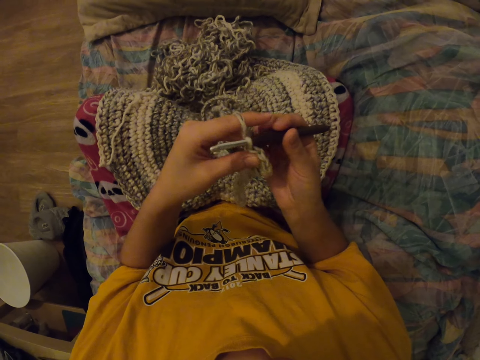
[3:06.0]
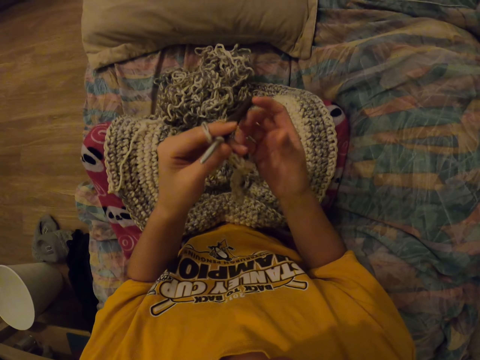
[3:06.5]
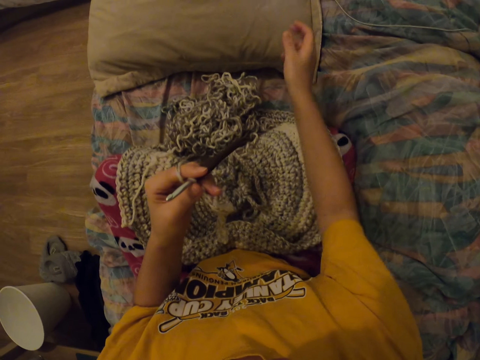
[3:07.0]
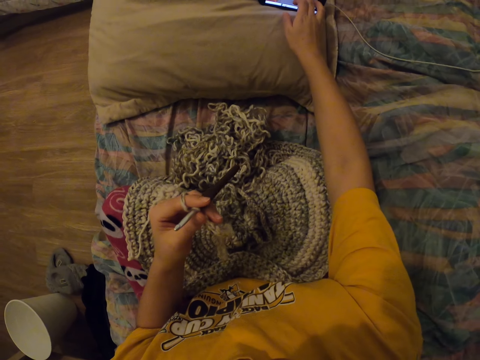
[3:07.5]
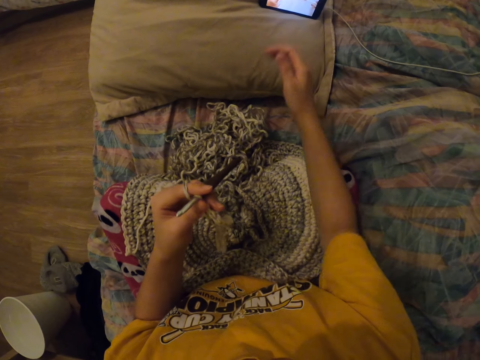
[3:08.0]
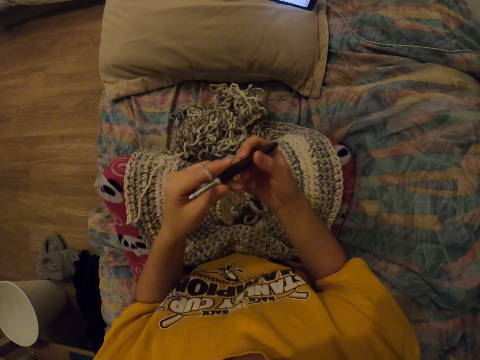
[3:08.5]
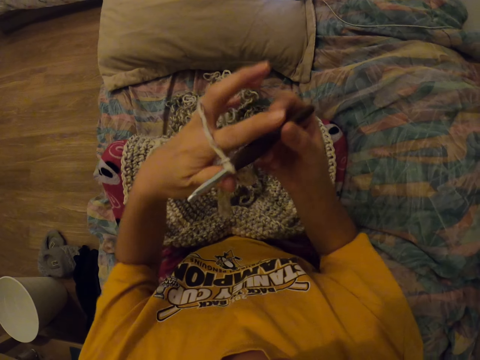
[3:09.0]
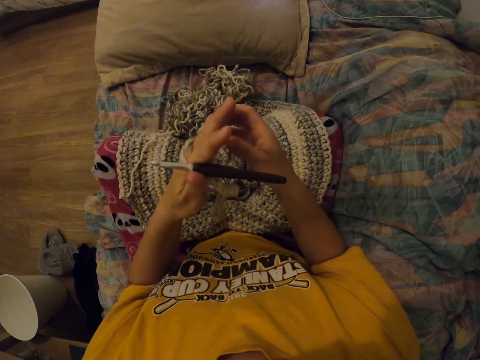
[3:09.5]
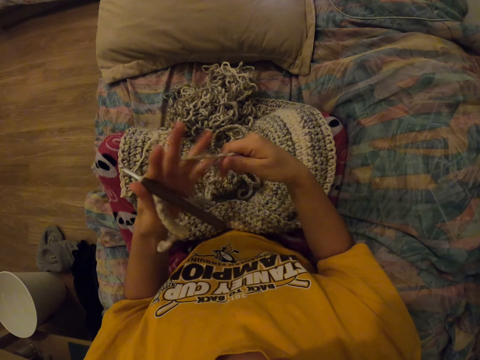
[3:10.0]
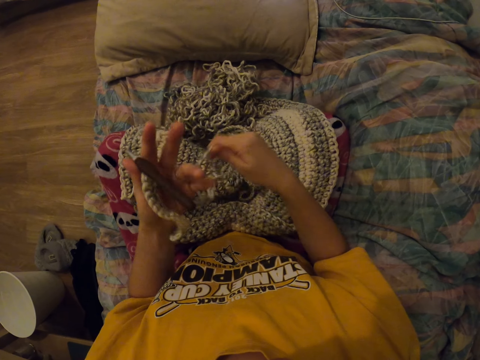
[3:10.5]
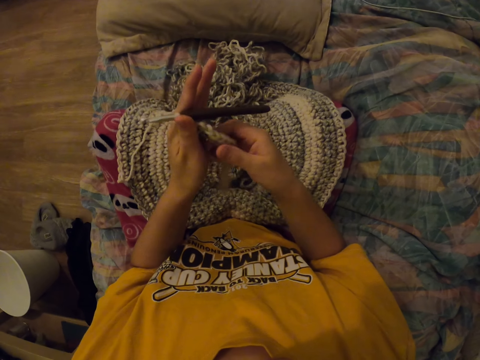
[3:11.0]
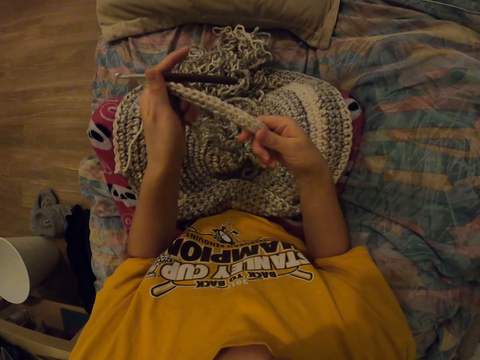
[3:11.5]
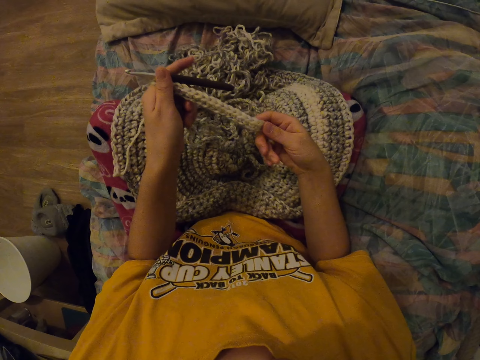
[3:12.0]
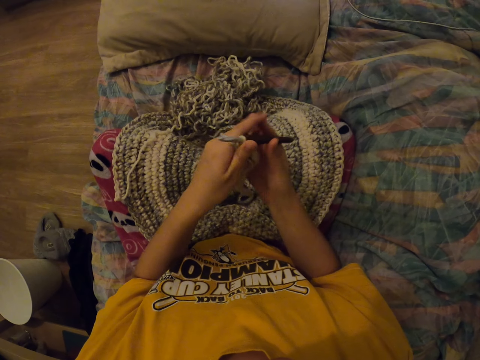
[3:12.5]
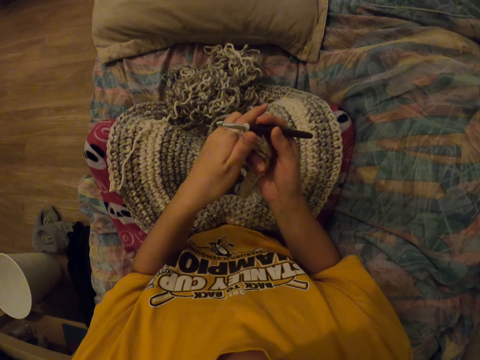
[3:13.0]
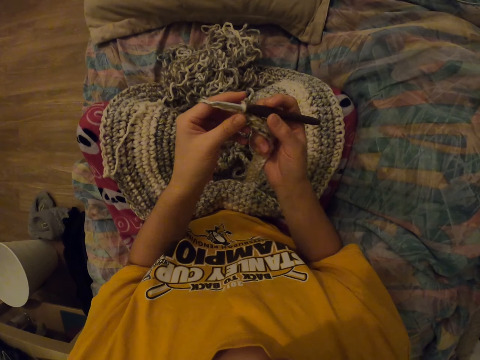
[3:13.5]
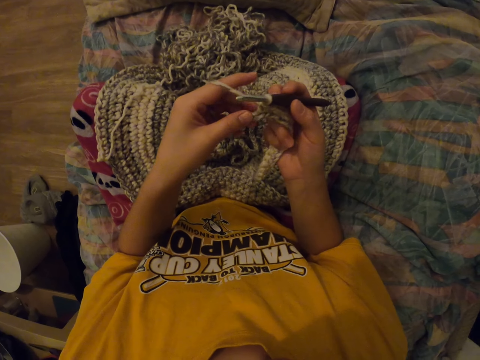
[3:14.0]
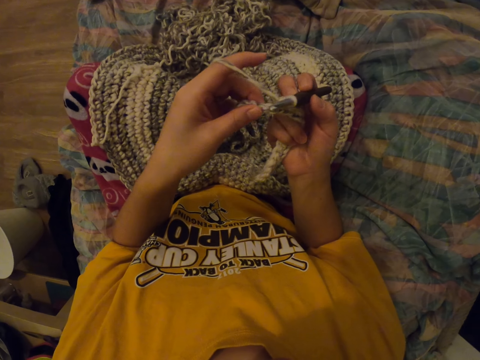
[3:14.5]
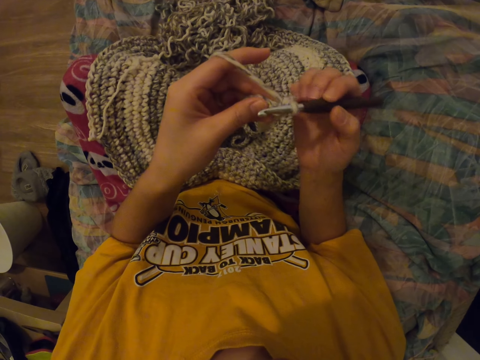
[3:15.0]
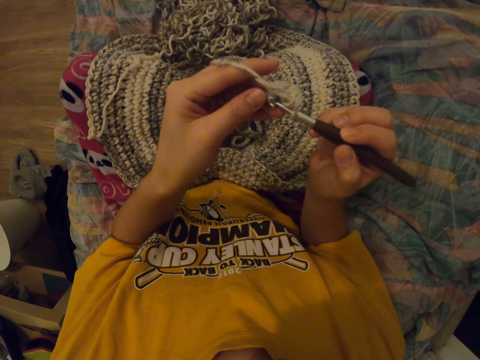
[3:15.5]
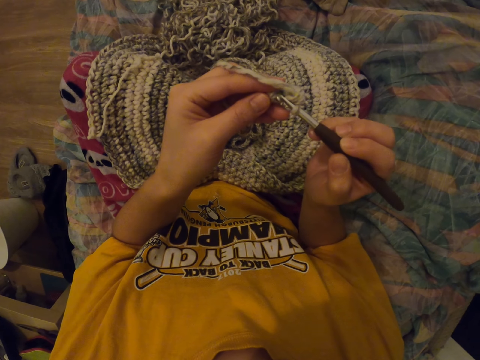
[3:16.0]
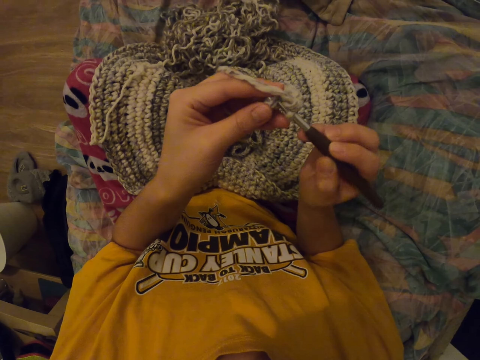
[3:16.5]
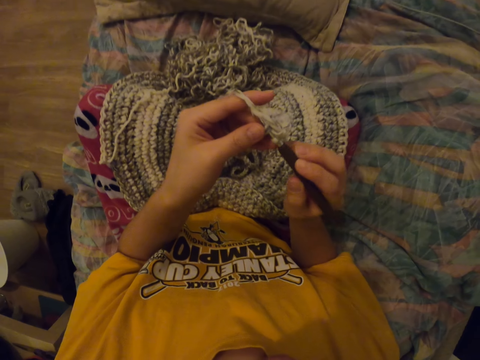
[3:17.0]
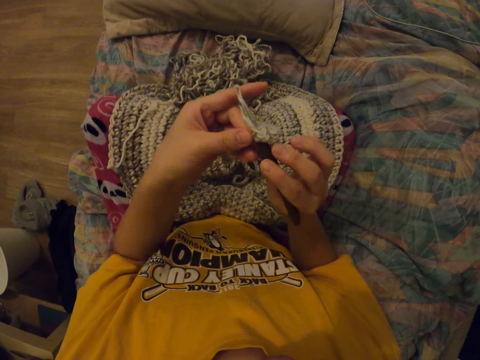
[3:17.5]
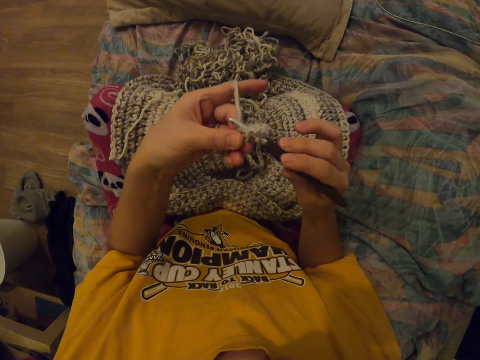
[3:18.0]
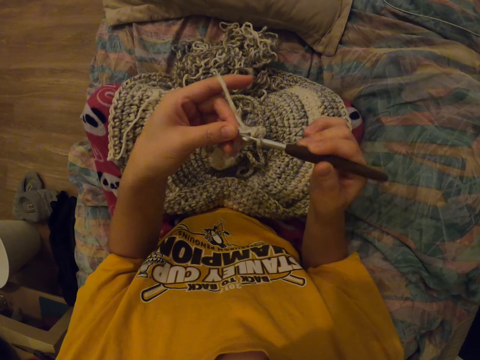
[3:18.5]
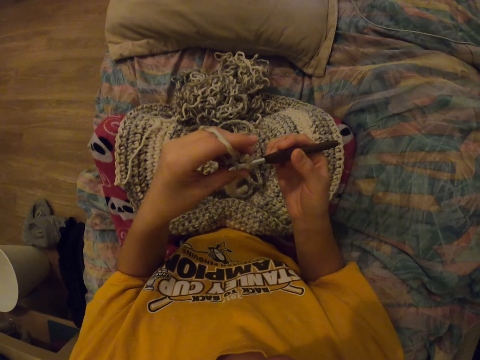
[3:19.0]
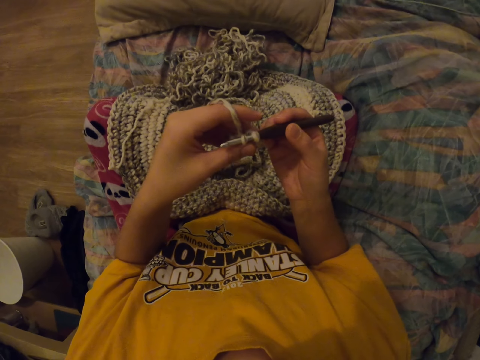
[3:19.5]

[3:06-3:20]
The camera wearer taps the phone. They hold the crochet hook. They move the thread. They wind the thread. They interlock a loop of thread with the crochet hook.

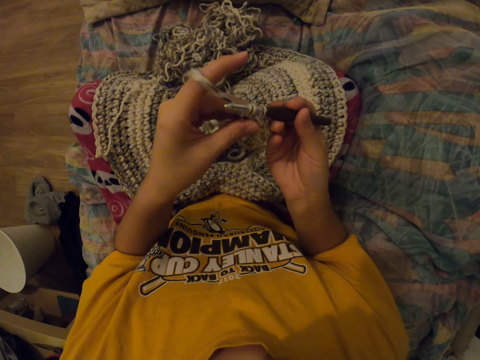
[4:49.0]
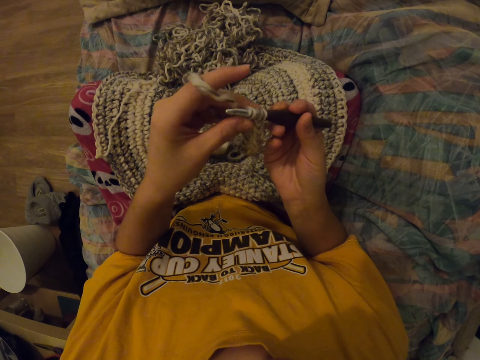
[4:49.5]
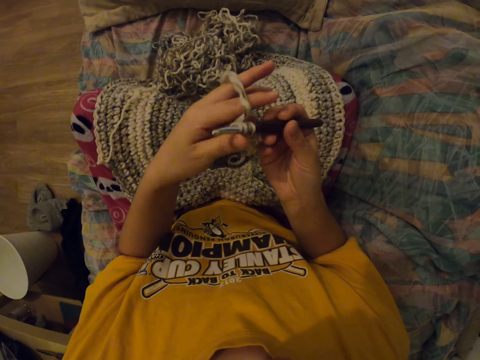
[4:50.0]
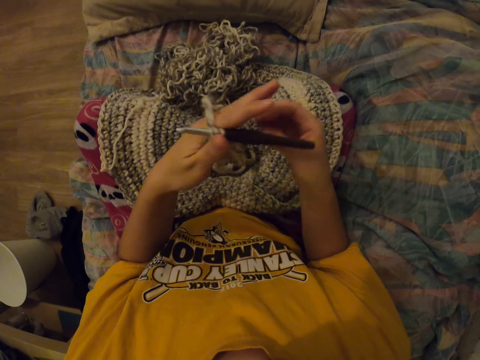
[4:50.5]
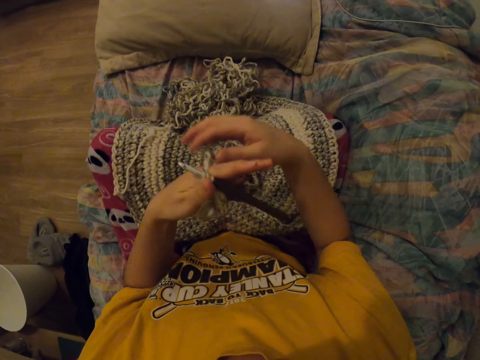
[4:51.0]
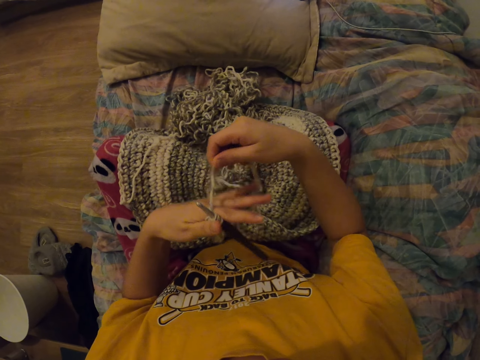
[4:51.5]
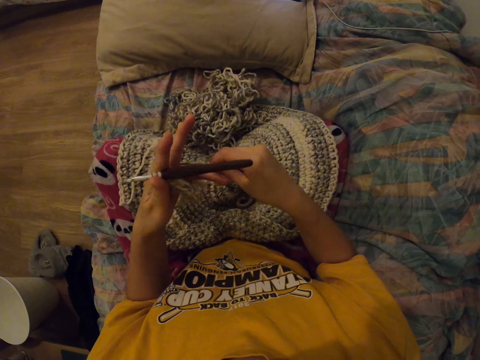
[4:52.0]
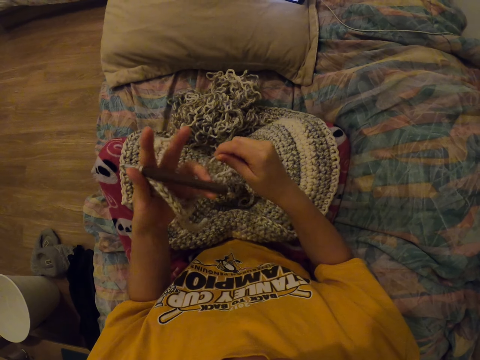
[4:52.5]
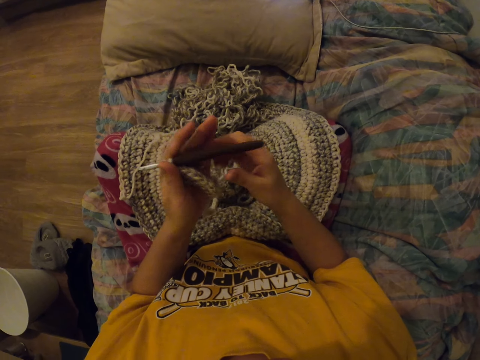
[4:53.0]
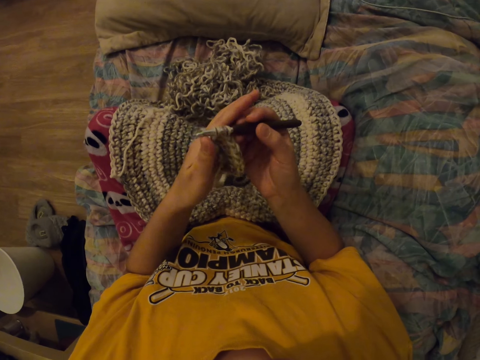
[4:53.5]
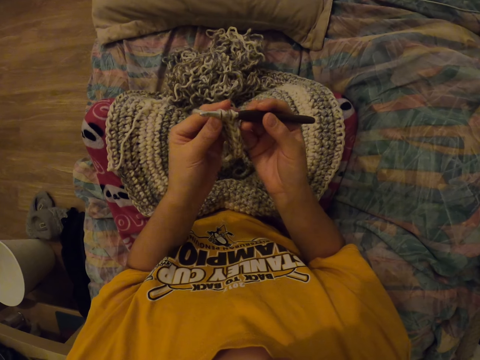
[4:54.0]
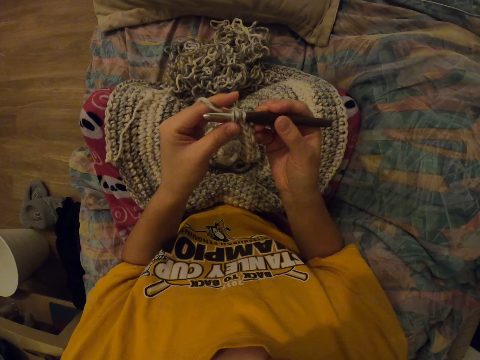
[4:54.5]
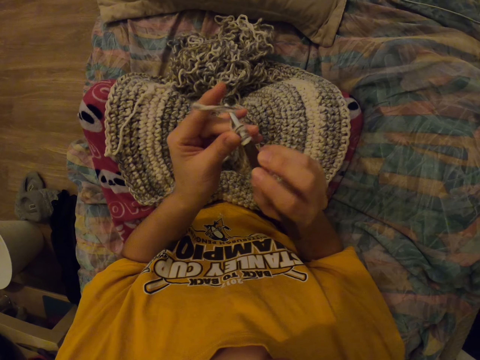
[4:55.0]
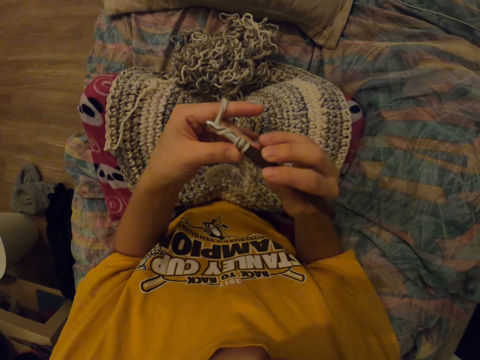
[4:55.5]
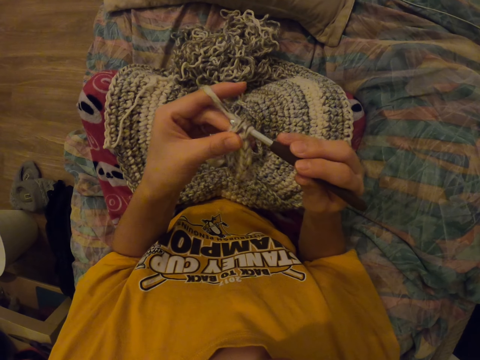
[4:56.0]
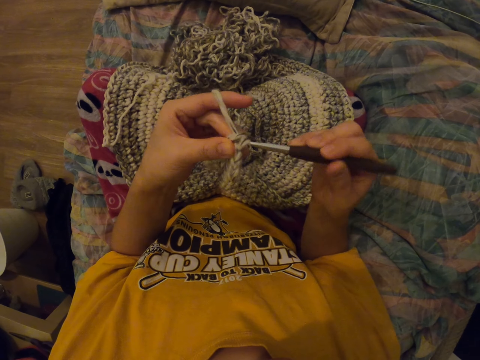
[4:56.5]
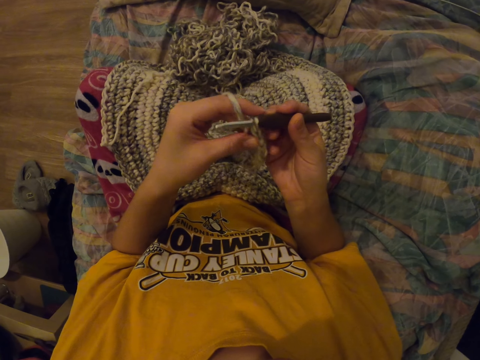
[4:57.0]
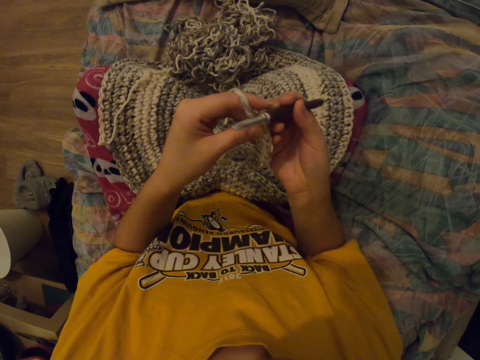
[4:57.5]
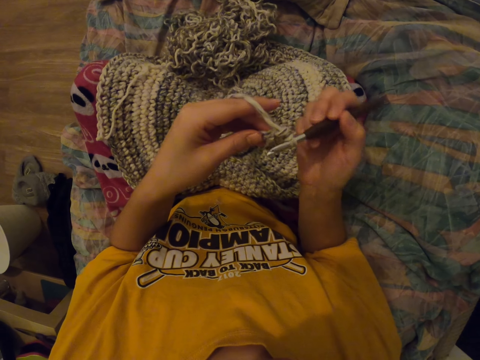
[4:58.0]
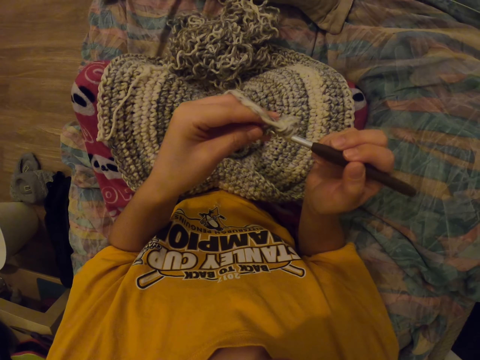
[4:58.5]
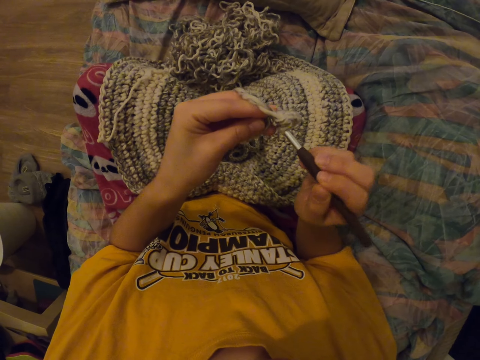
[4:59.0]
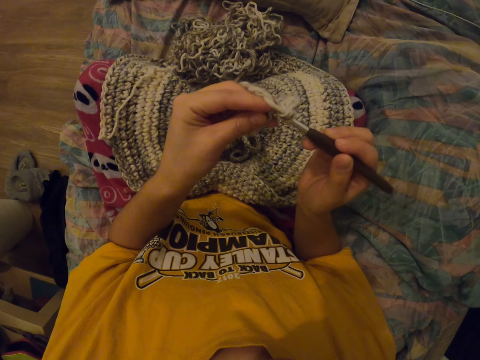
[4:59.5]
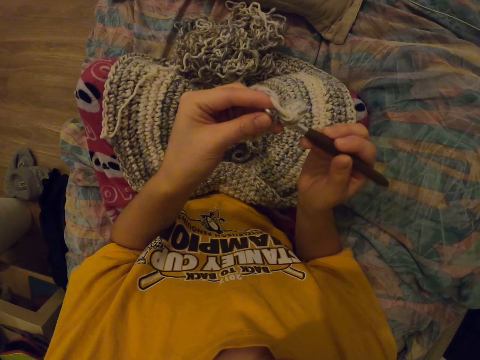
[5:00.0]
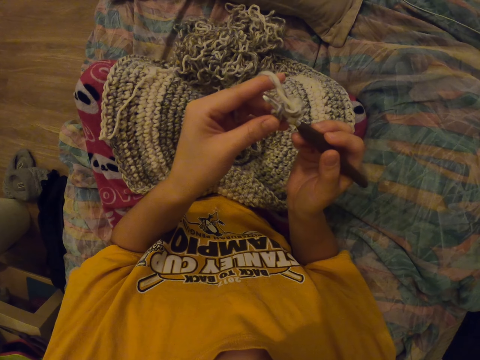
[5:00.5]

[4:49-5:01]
The camera wearer puts the crochet in the other hand. They take the crochet hook. They interlock a loop of thread with the crochet hook.
